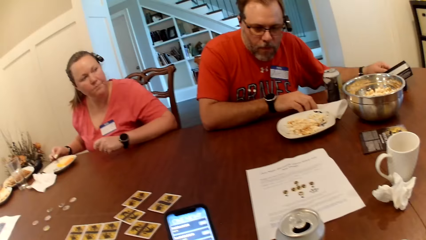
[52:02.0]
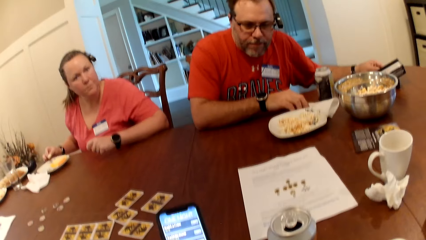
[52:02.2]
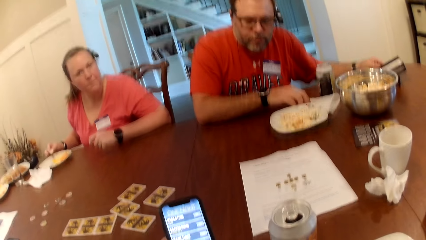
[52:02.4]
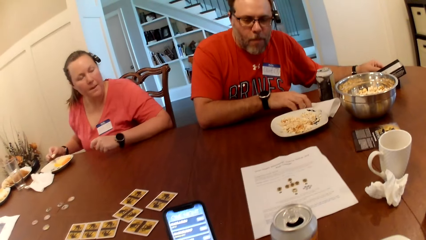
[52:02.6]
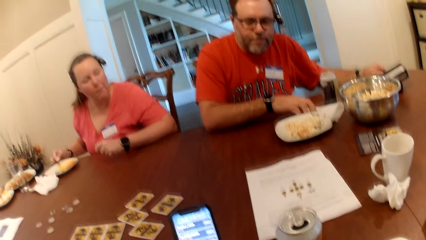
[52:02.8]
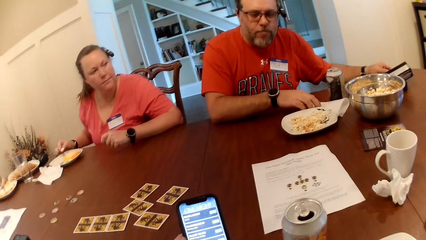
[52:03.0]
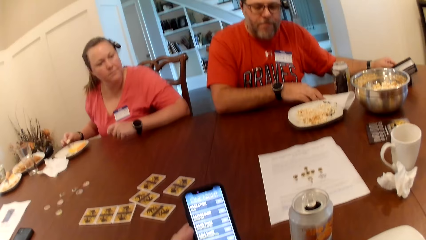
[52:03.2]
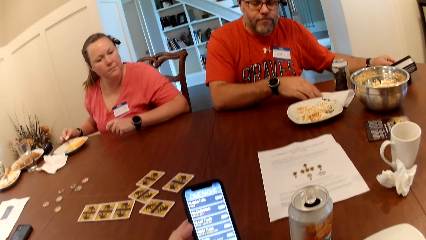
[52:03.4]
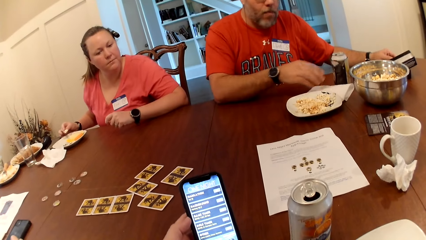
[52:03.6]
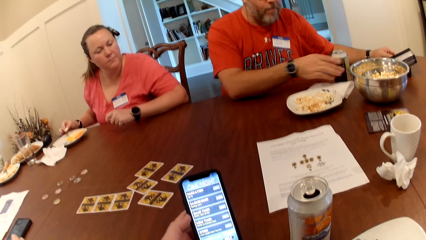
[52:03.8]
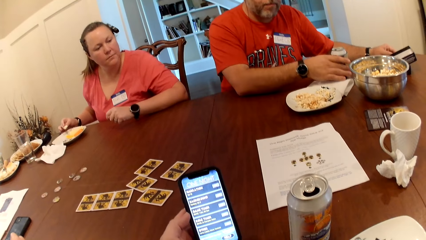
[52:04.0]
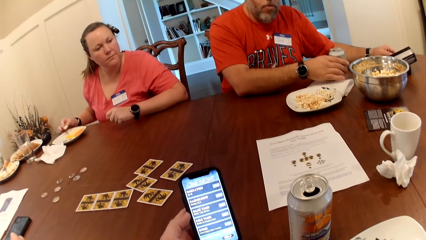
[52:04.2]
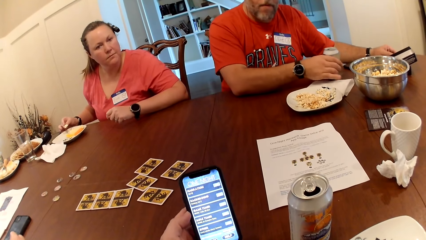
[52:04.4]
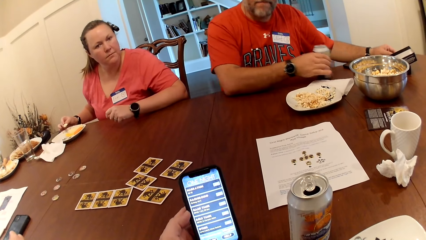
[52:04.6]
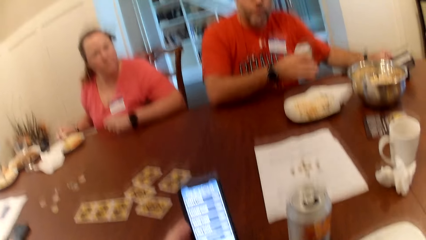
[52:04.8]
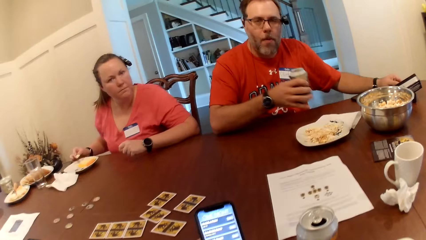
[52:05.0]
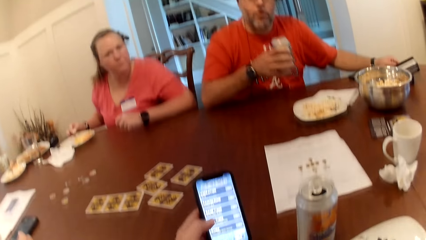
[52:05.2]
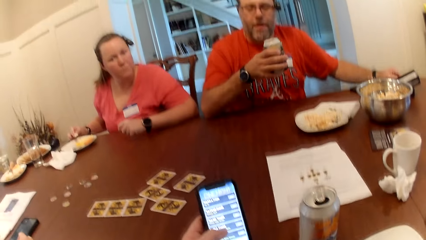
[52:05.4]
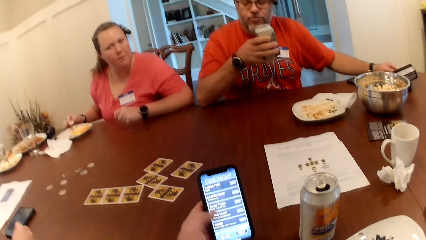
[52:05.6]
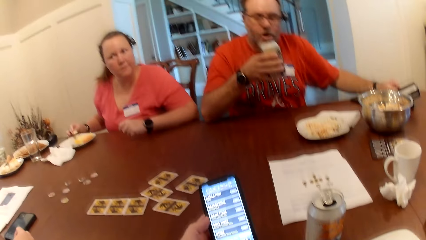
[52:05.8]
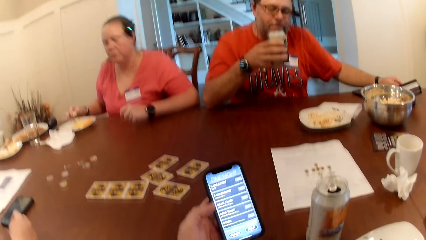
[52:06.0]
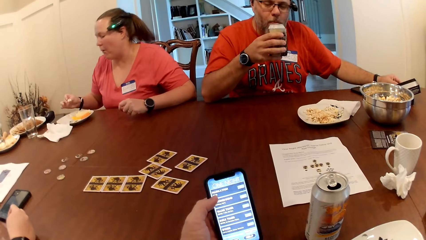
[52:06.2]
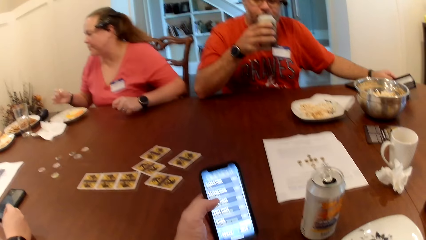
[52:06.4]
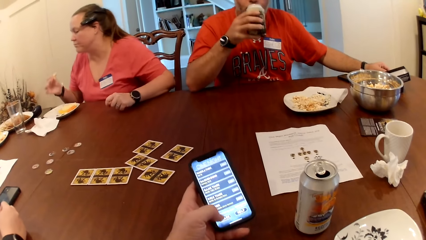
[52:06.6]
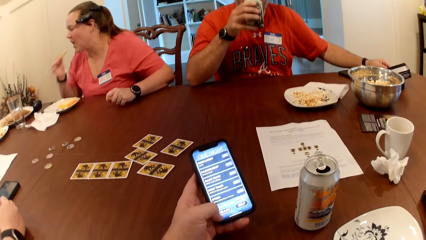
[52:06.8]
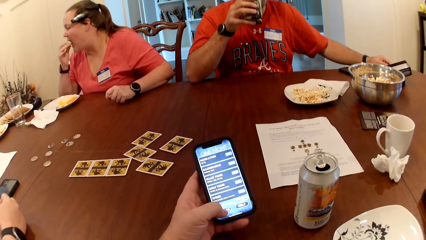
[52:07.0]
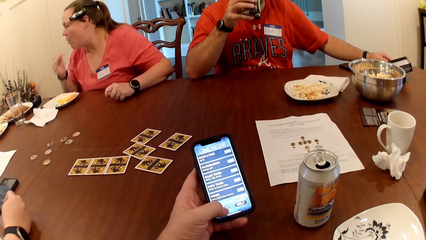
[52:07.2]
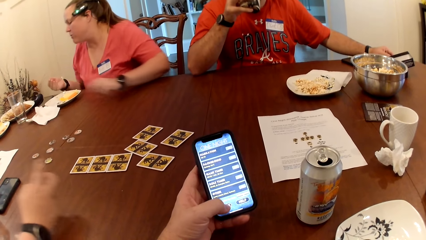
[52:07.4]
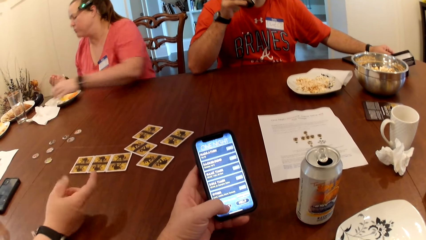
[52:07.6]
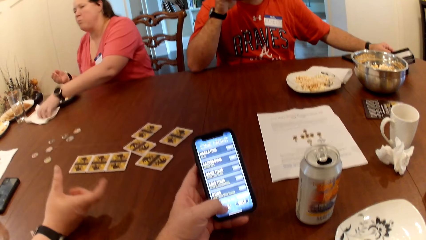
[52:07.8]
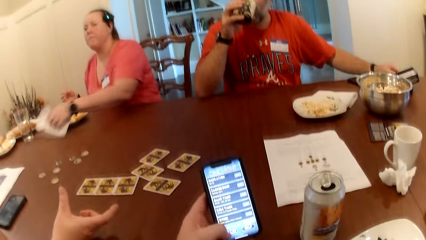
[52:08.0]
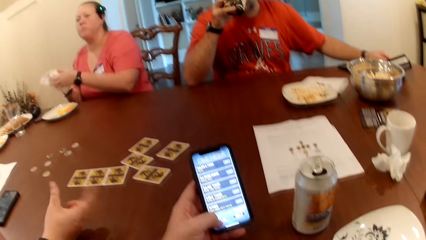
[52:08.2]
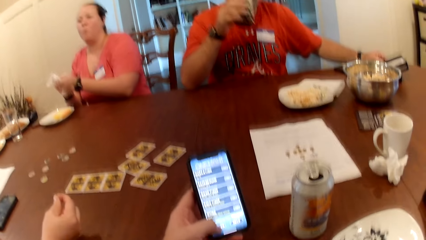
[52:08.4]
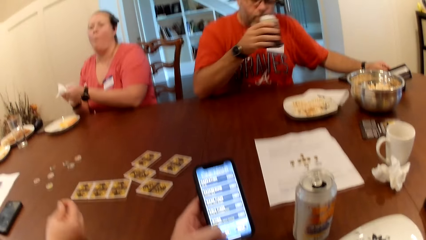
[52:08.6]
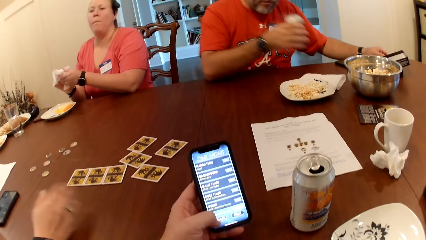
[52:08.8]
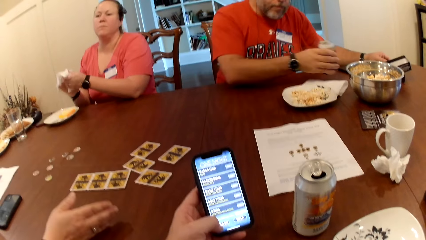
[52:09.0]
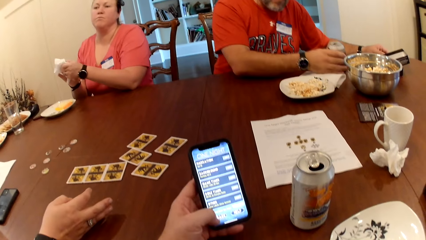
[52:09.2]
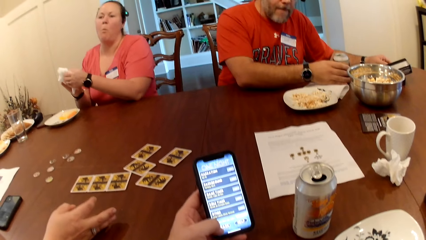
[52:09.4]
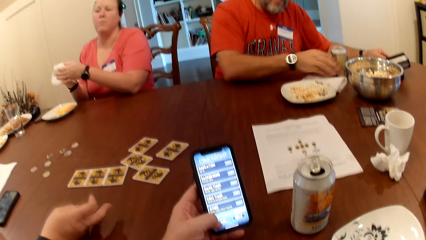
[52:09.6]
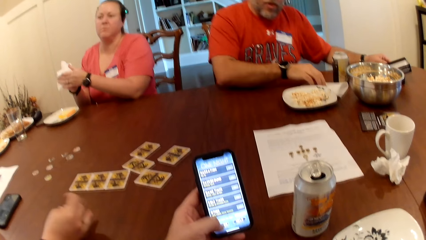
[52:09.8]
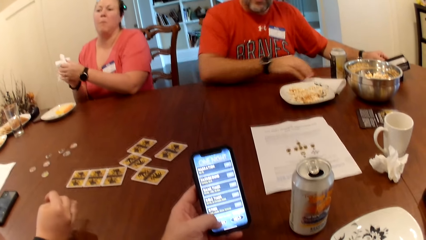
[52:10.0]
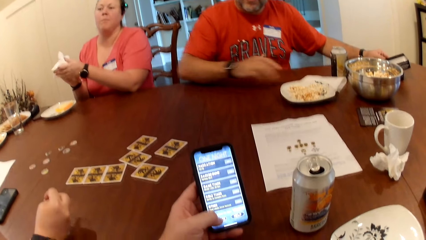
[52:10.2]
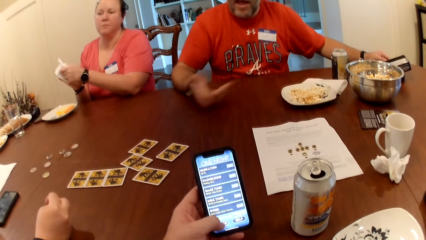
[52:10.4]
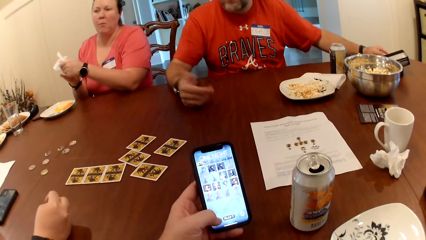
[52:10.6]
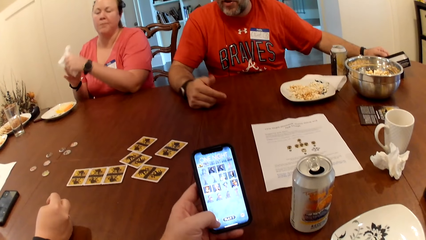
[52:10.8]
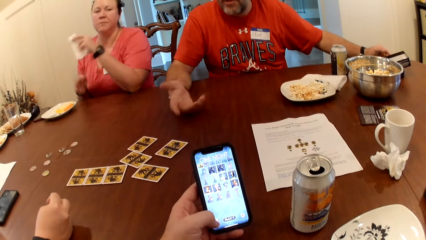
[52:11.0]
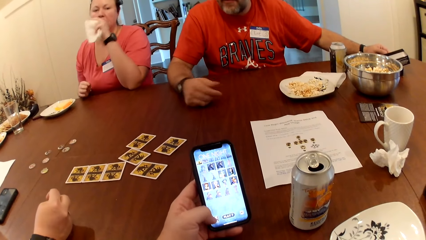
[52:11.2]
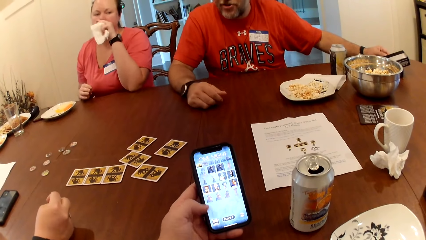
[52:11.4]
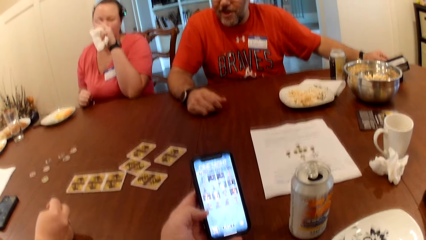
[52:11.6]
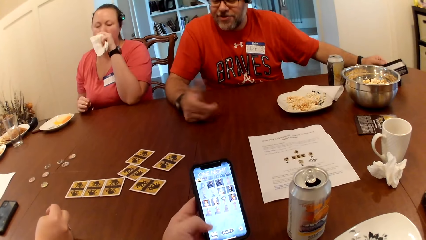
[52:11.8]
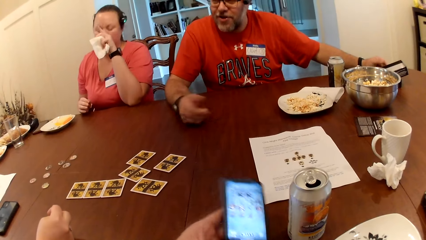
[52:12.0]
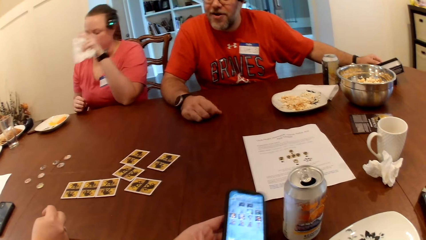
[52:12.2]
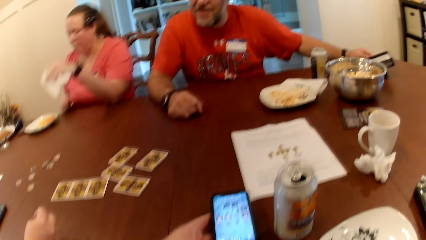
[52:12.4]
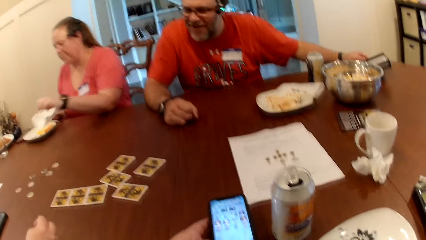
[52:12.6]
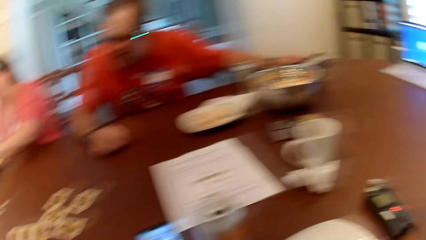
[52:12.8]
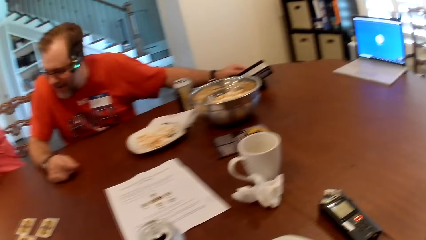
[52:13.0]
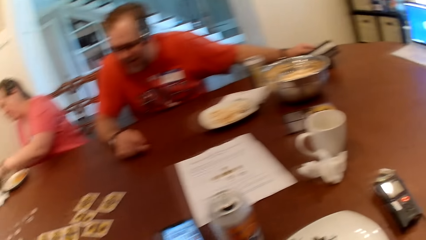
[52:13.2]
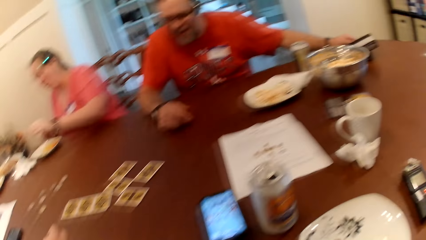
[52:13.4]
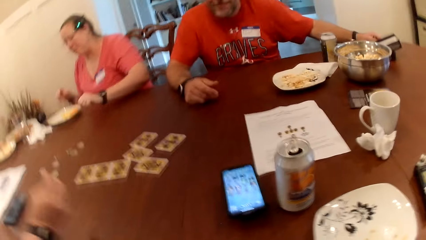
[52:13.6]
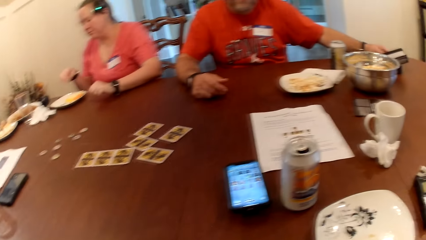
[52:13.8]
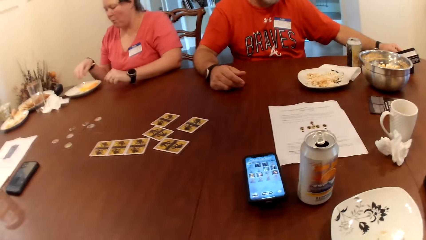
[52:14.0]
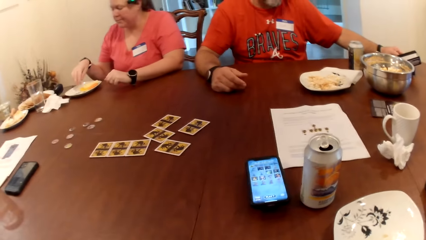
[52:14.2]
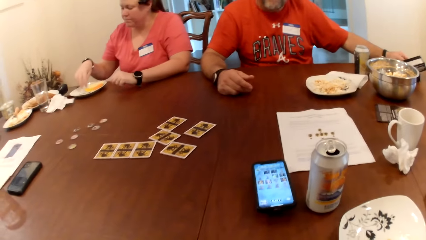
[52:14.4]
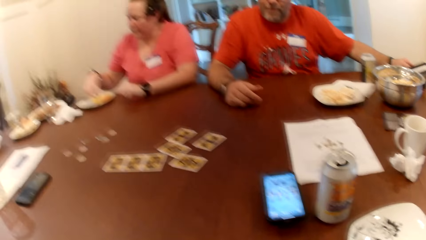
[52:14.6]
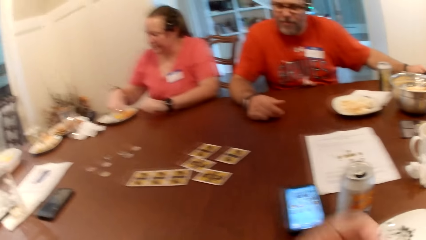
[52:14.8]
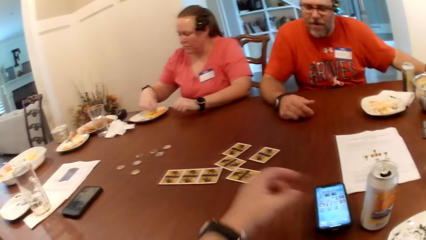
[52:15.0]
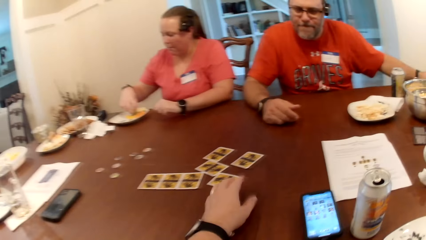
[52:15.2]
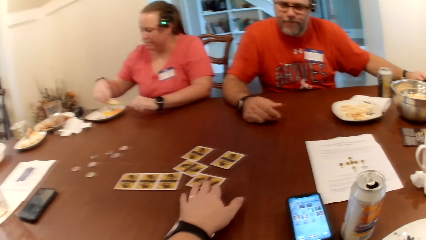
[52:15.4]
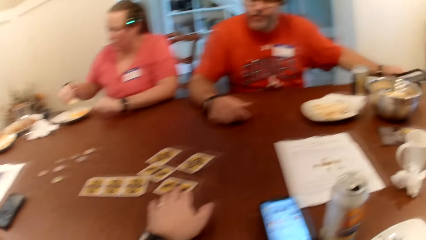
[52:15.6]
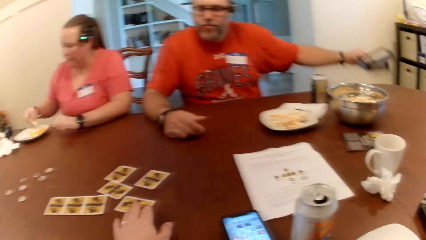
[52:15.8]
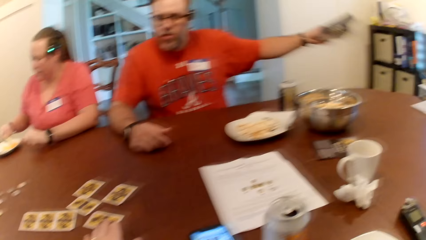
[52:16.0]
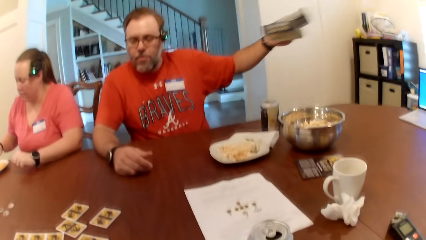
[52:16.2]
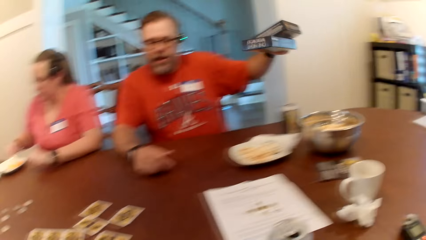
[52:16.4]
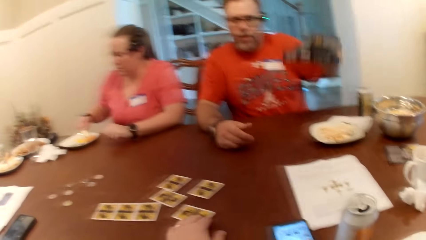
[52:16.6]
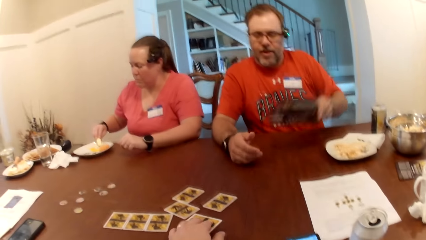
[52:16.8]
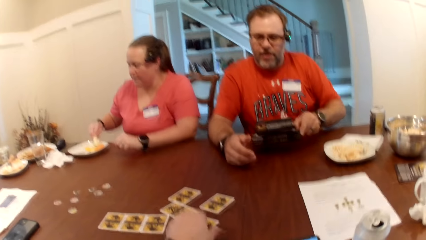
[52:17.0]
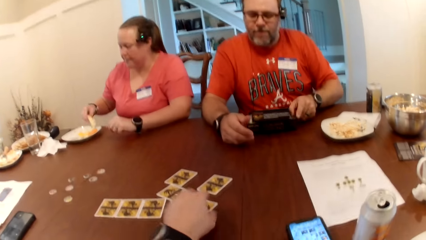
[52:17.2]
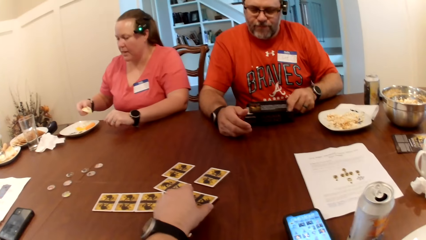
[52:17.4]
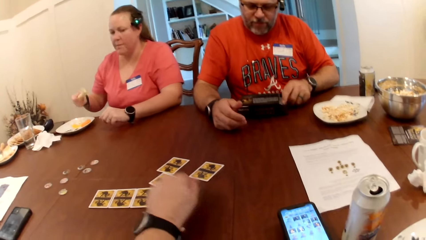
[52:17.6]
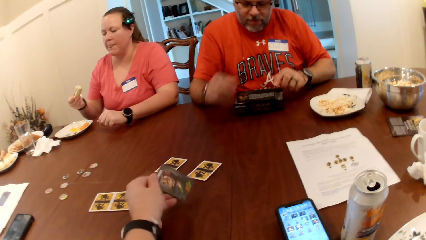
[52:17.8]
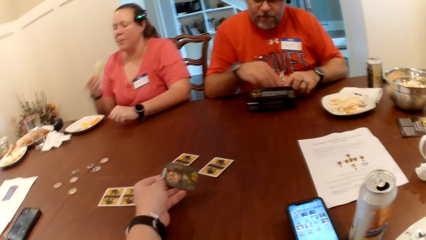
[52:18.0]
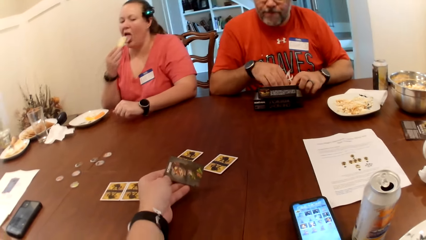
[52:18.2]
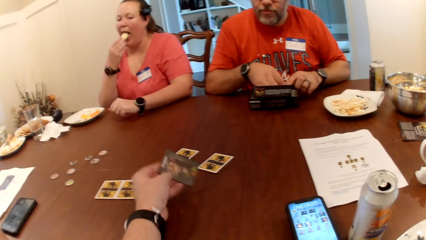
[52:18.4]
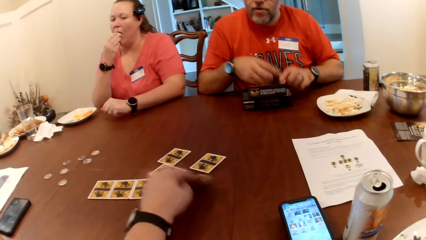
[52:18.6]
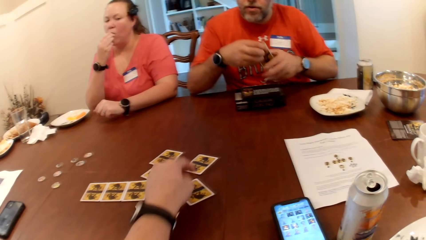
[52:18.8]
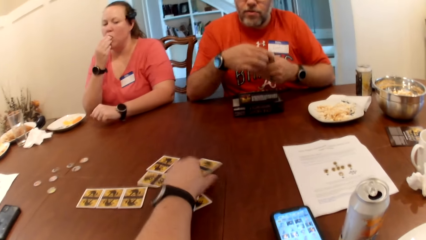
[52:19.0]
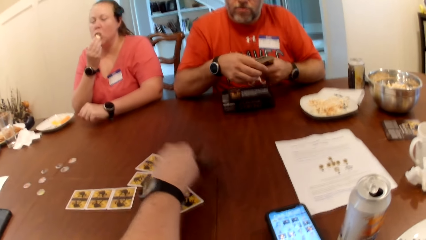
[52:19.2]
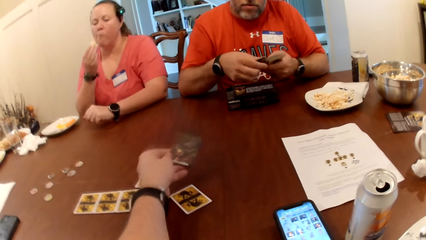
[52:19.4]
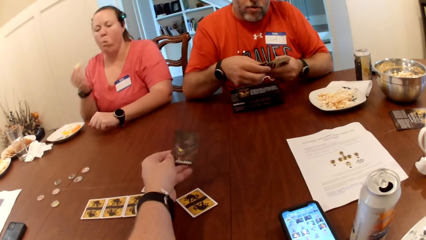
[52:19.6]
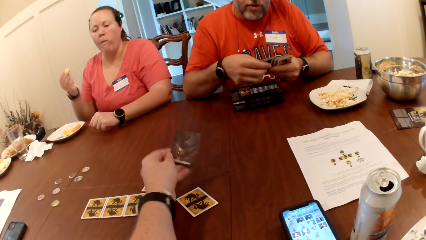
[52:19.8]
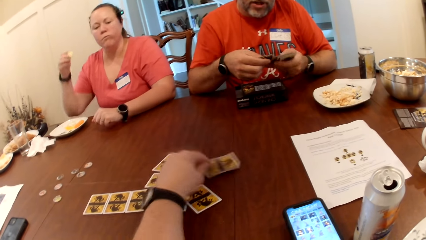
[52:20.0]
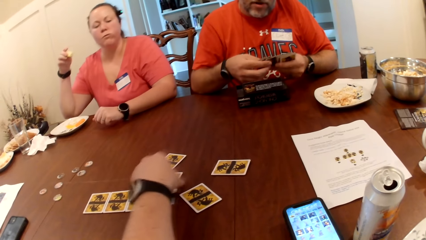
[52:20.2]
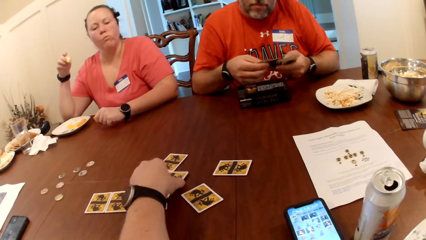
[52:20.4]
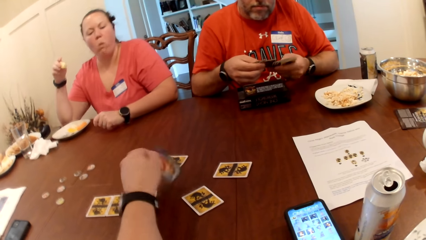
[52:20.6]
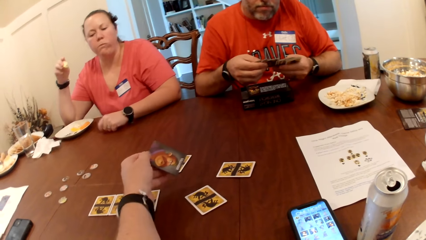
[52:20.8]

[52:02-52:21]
The man picks up the can drink on the table with his right hand. He drinks the can drink in his right hand. The woman eats the carrot with her right hand. She picks up the tissue on the table with her left hand. She cleans her hands with the tissue. The man drops the can drink on the table with his right hand. The camera wearer drops the phone on the table with his left hand. The woman drops the tissue on the table with her left hand. The camera wearer interacts with the man. The woman packs some sauce on the plate with a cucumber in her right hand. The man picks up a box of cards on the table with his left hand. He drops the box of cards on the table with his left hand. The camera wearer flips the card on the table with his left hand. He picks up the card. The man picks up a bunch of cards from the box of cards with his right hand. The woman eats the cucumber with her right hand. The camera wearer drops the card on the table with his left hand. He flips the card on the table with his left hand. He picks up the card. The man checks the cards. The camera wearer drops the card on the table with his left hand.
